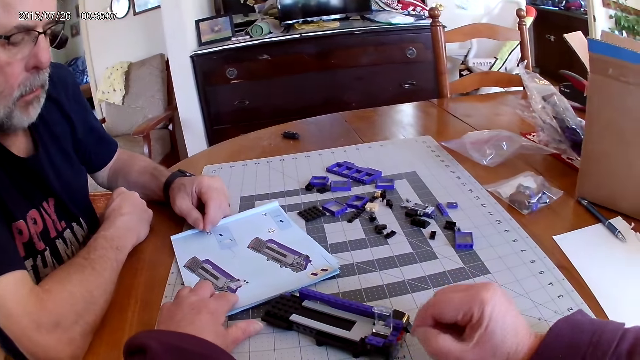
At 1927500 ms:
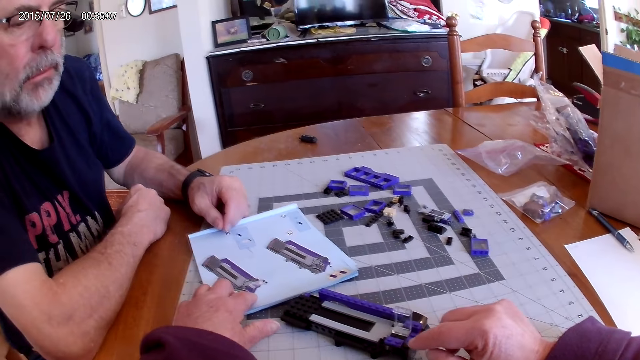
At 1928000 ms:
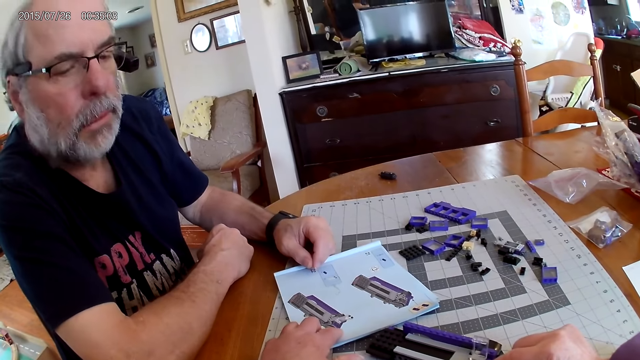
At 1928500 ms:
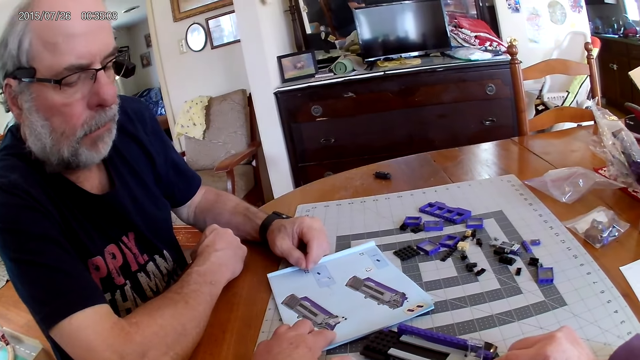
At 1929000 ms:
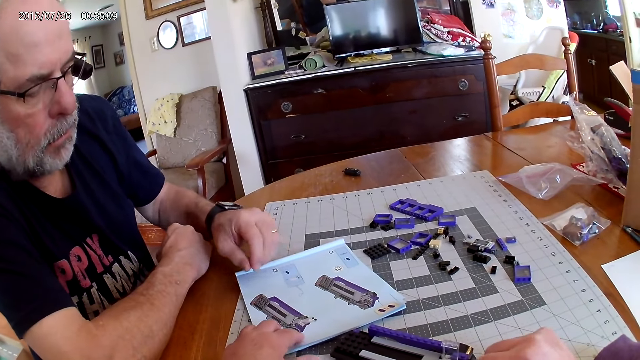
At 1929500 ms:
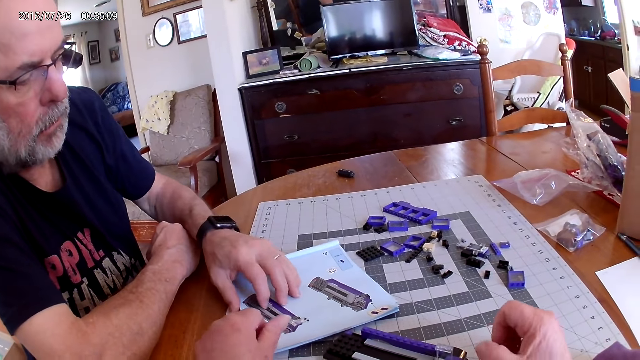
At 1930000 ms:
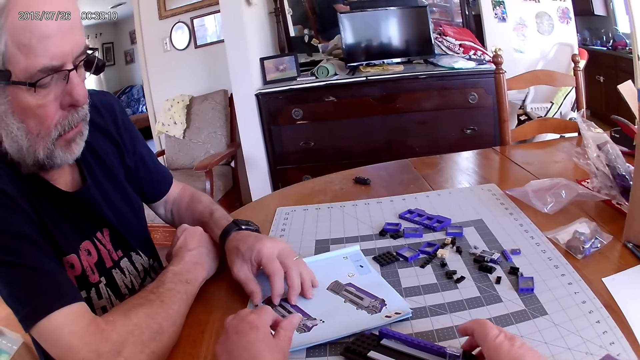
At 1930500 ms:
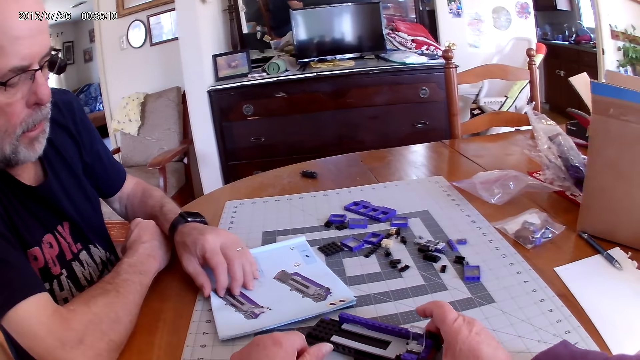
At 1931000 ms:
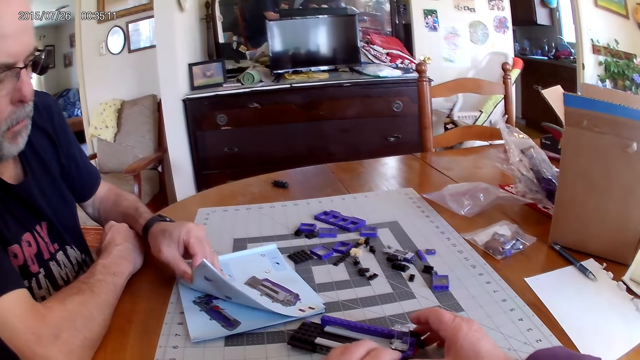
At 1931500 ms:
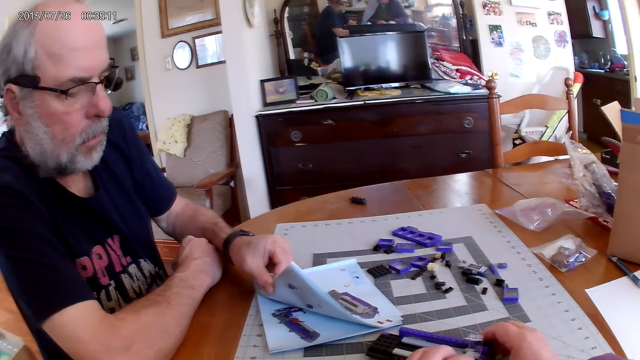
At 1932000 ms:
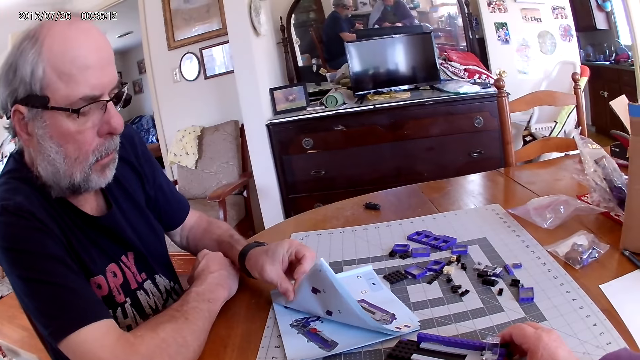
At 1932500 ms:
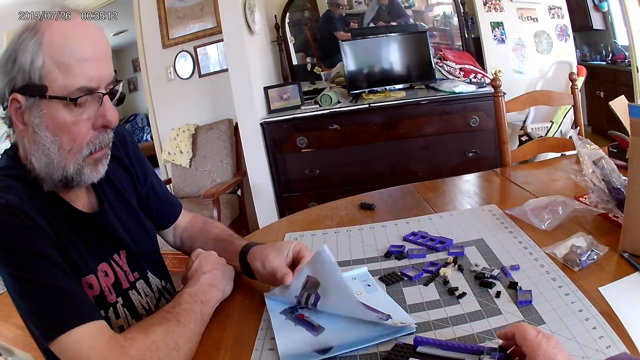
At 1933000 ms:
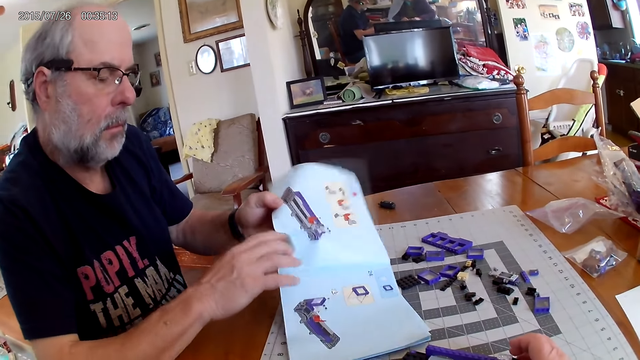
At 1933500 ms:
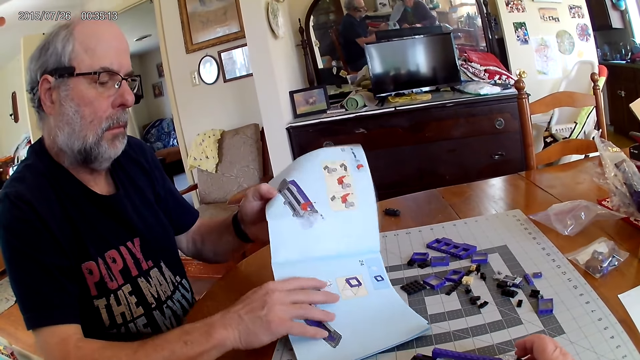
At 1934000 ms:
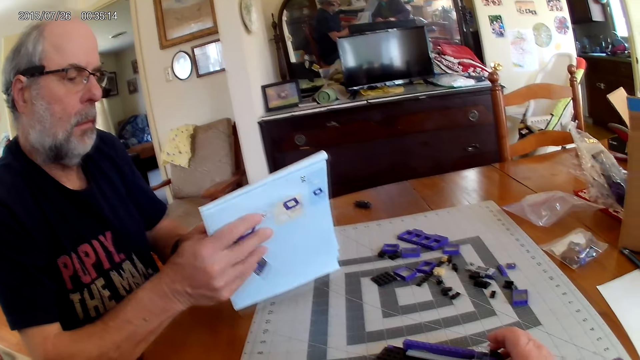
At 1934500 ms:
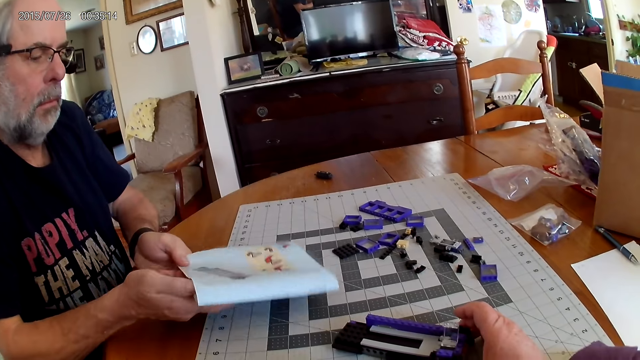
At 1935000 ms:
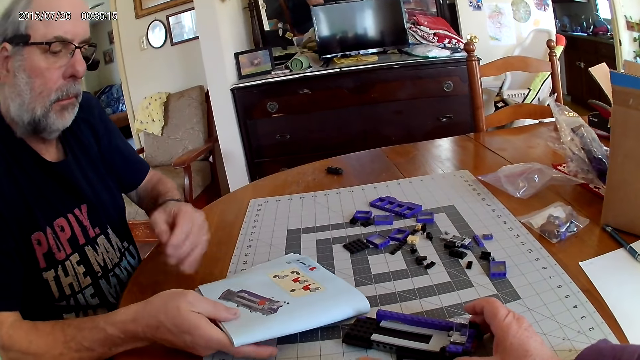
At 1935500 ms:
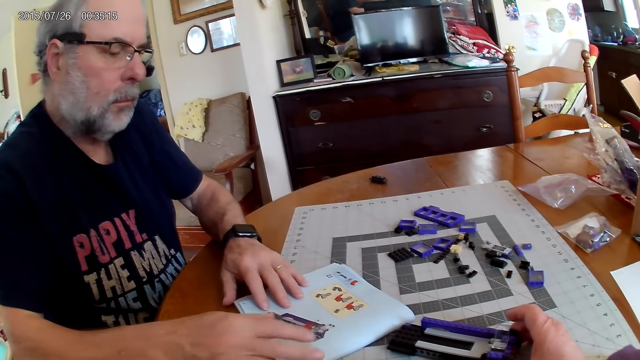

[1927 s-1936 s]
The camera wearer talks with a man. They open the page of the instructional manual book.

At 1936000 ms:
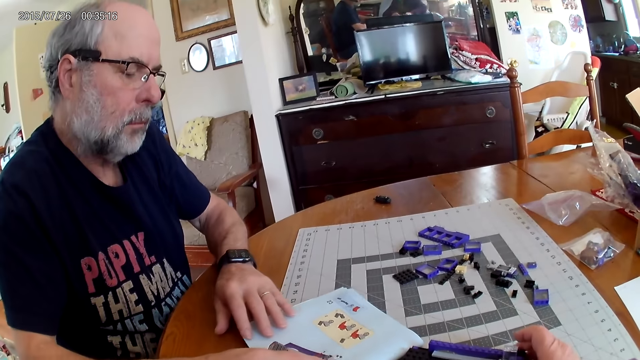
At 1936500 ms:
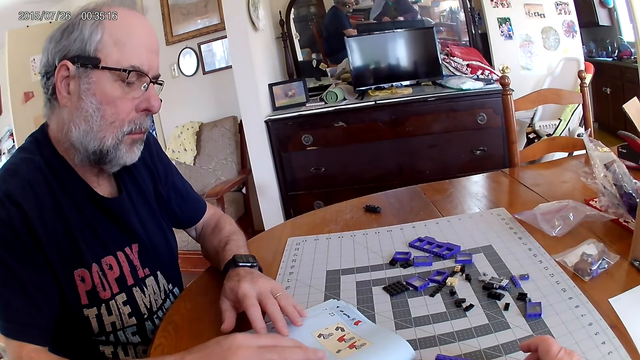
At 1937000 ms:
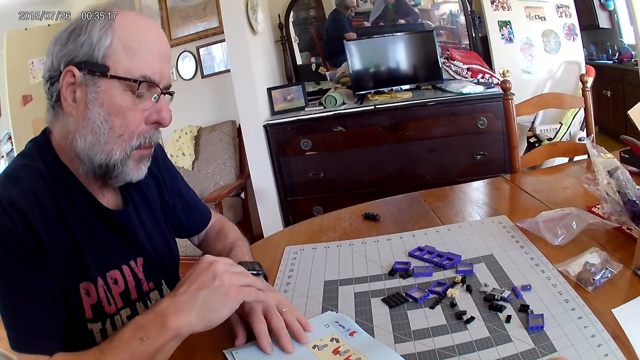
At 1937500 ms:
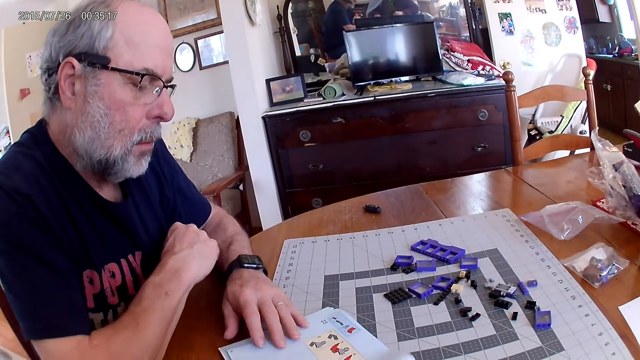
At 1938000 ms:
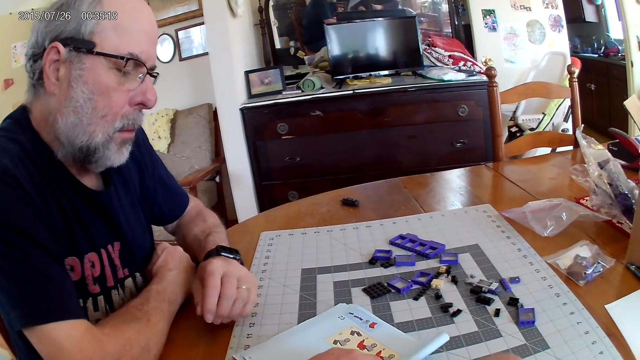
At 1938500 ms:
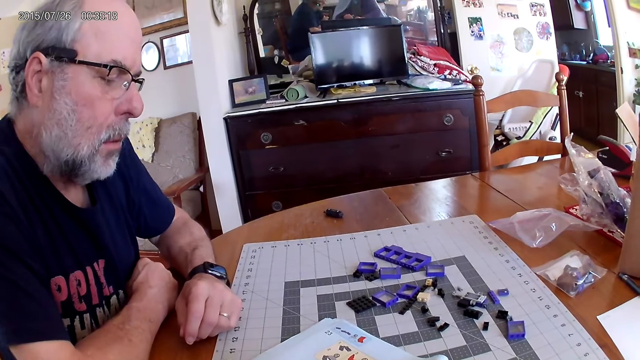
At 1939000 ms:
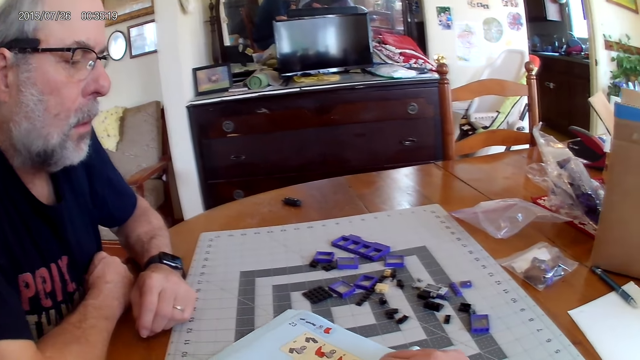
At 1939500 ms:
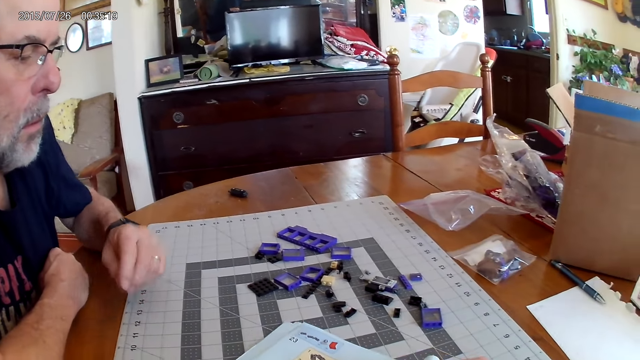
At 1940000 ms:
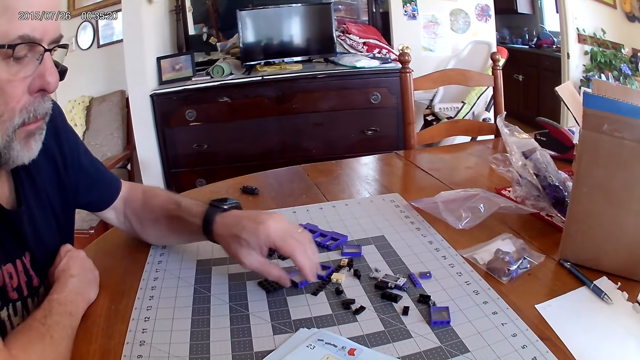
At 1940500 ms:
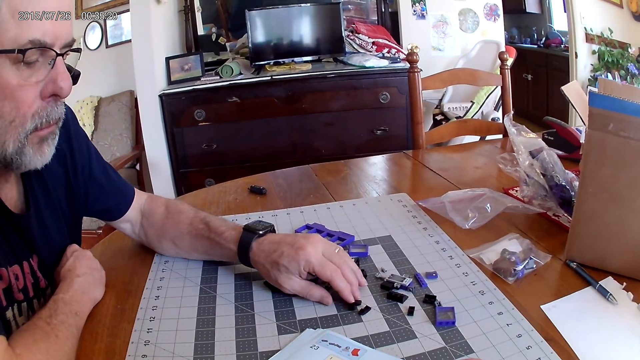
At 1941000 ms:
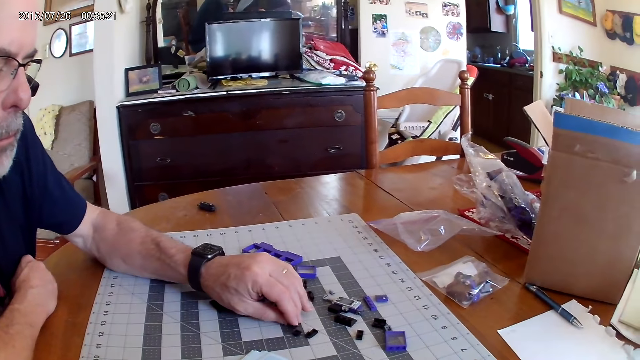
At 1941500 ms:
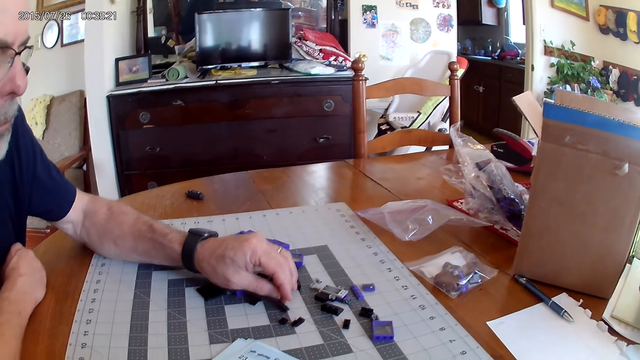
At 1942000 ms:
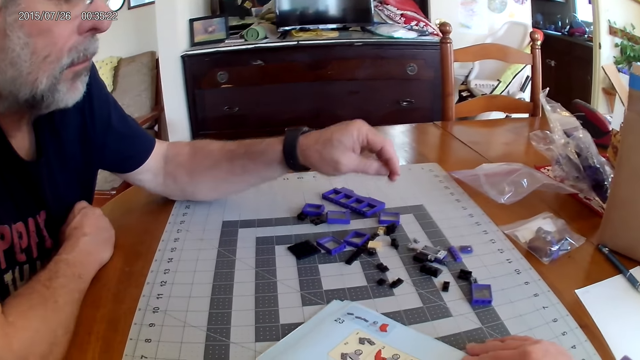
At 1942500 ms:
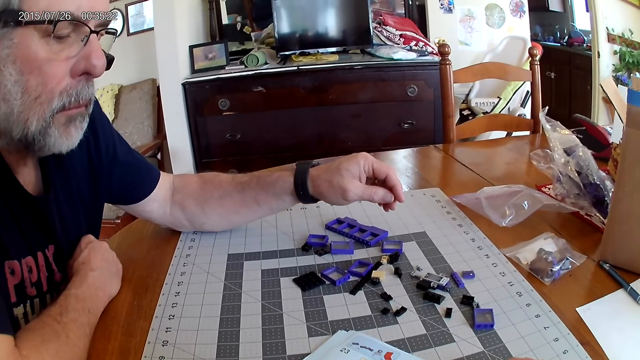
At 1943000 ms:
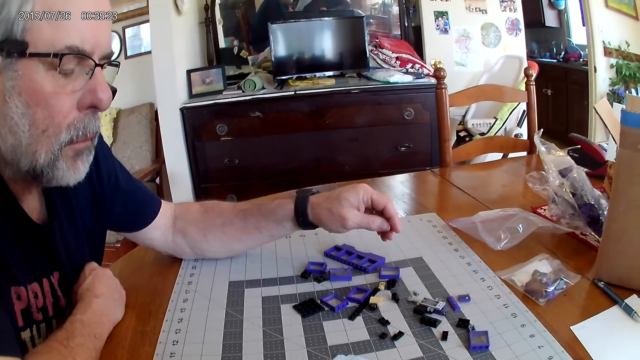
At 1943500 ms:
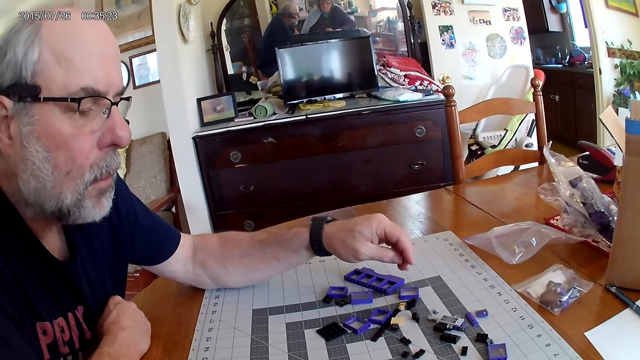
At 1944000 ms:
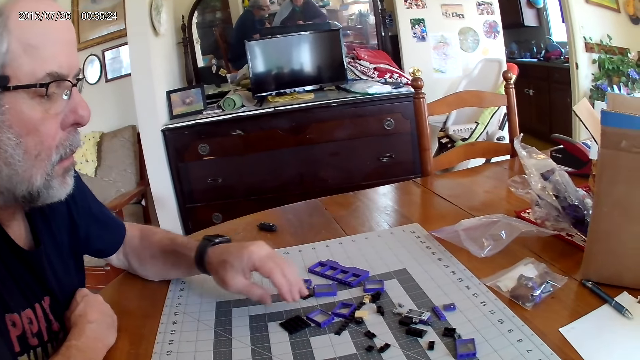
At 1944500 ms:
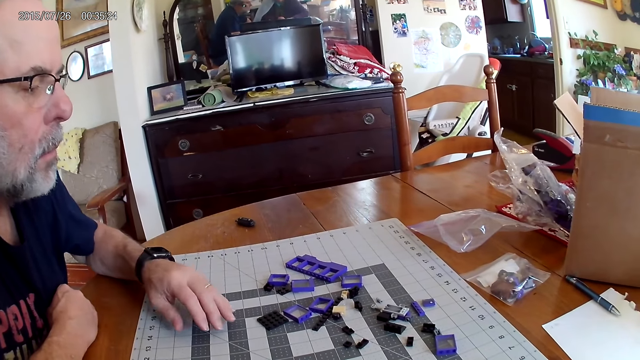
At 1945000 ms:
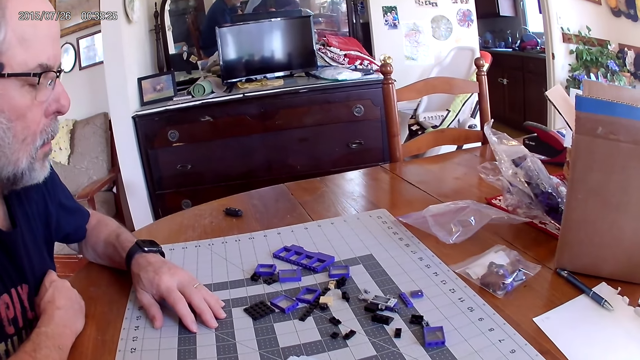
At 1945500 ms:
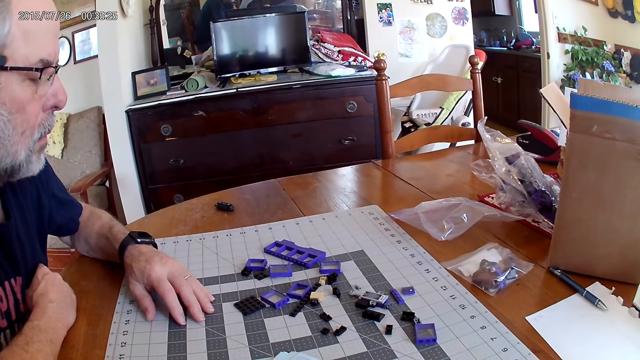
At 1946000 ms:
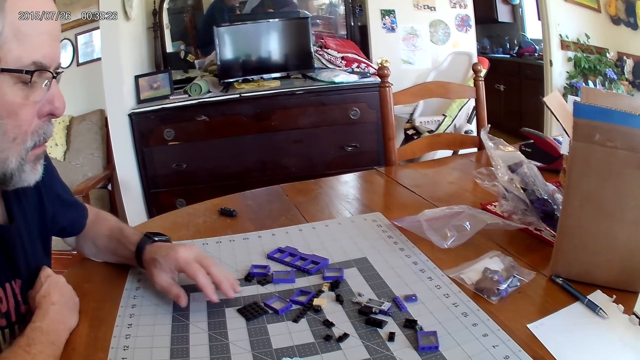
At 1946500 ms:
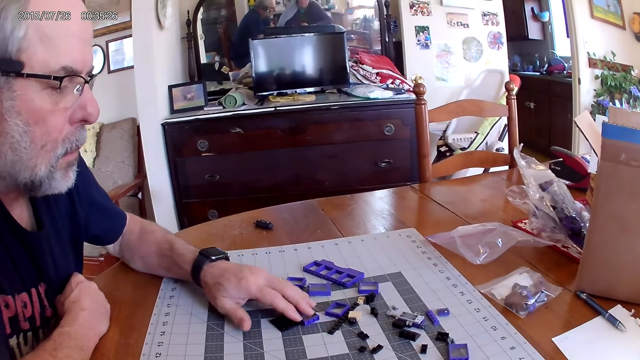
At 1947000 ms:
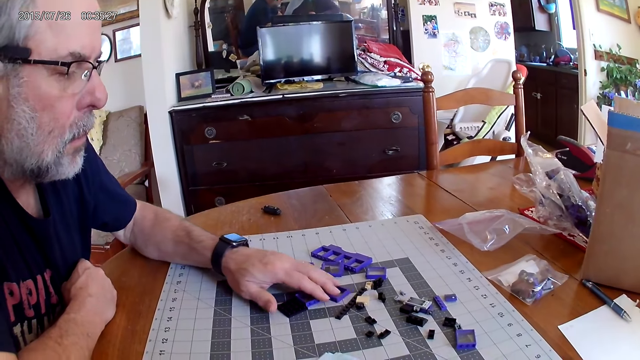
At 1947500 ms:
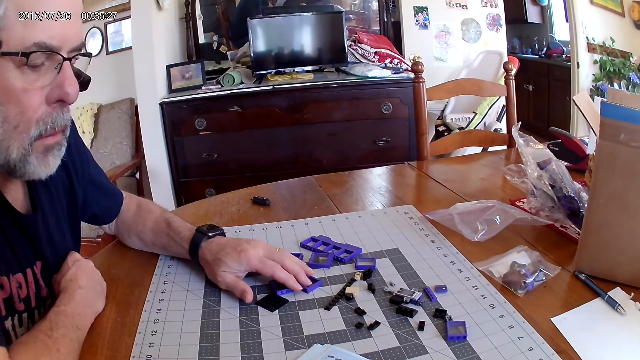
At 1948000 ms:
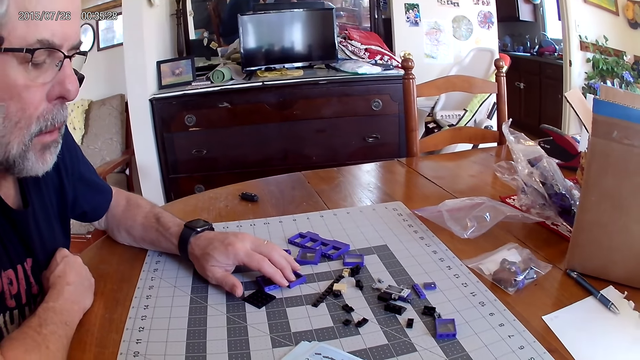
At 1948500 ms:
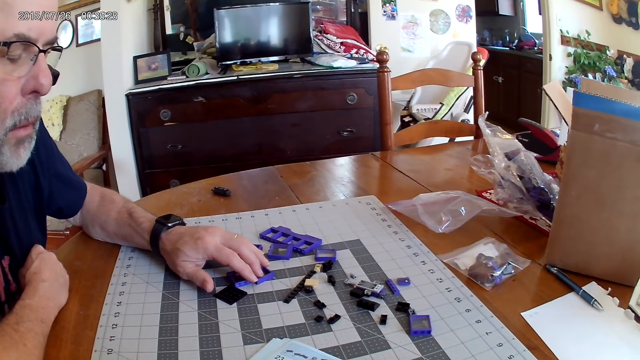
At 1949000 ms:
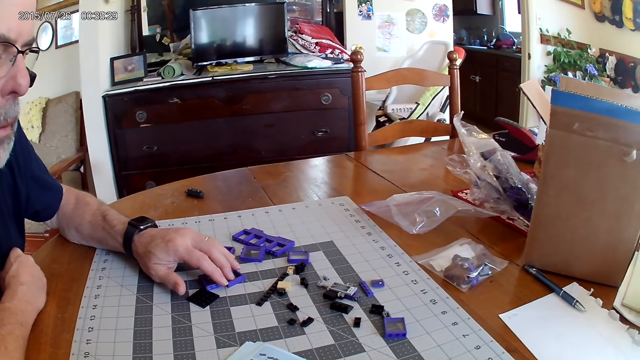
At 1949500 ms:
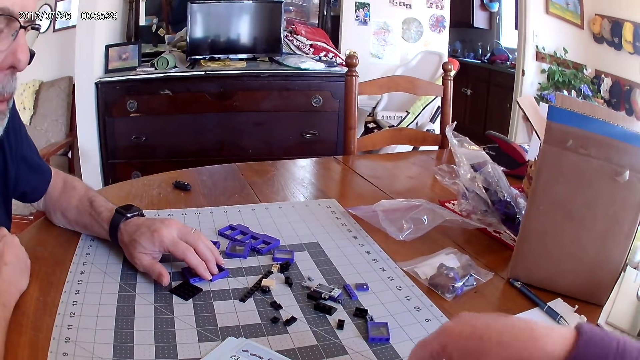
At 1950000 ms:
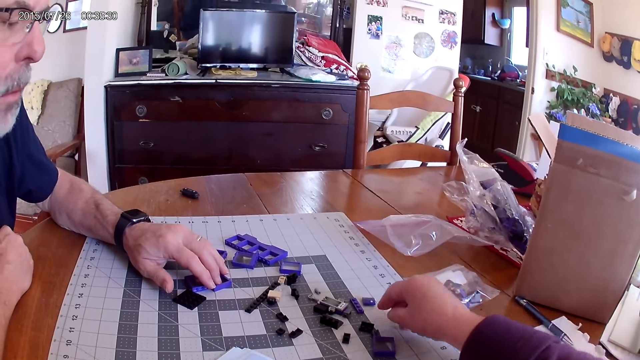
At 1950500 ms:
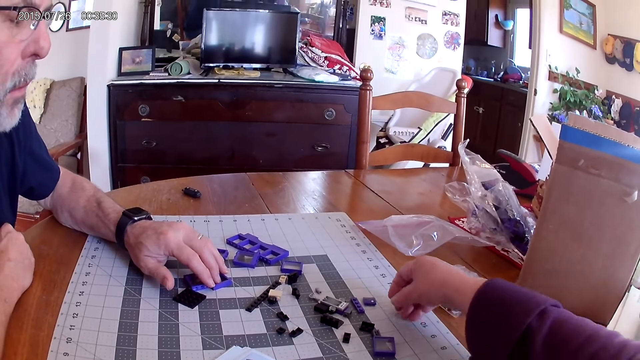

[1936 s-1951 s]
A man looks at the instructional manual book. The camera wearer moves the instructional manual book. The man touches the plastic pieces.
